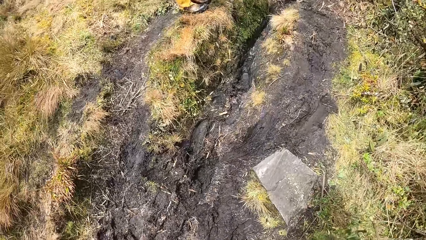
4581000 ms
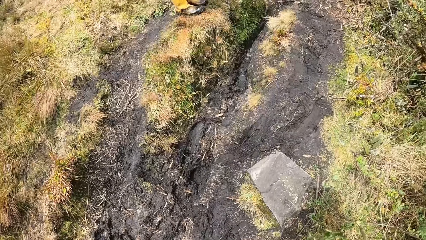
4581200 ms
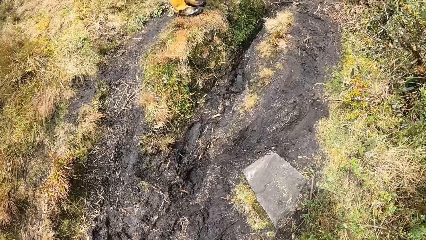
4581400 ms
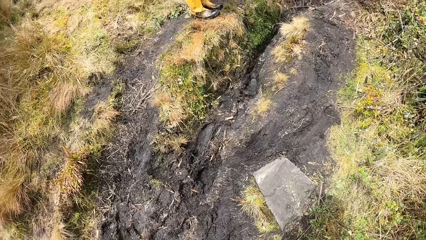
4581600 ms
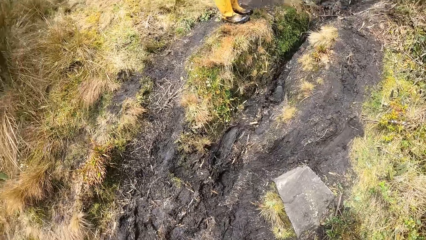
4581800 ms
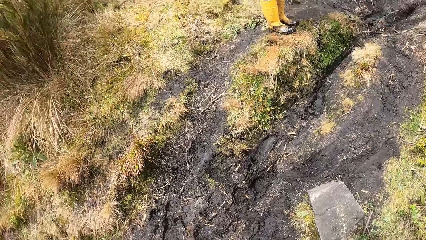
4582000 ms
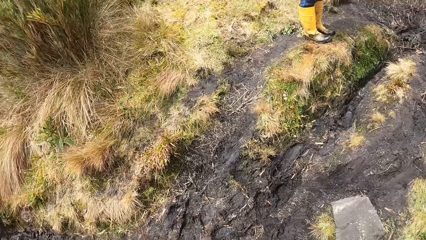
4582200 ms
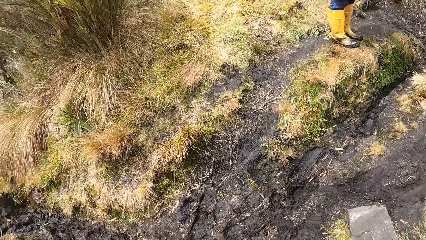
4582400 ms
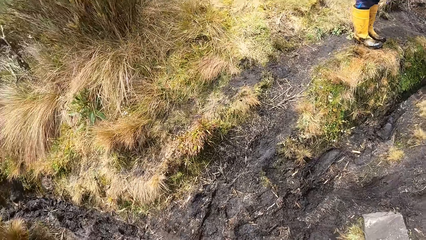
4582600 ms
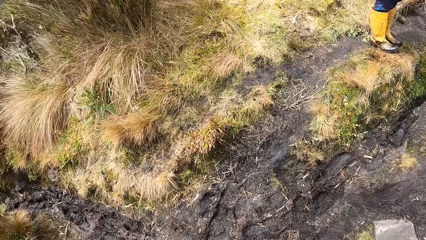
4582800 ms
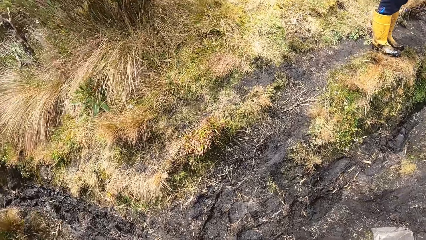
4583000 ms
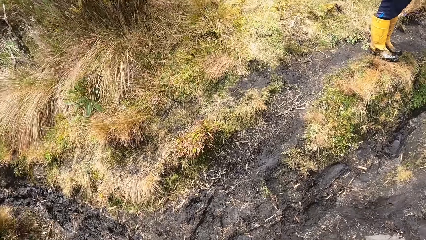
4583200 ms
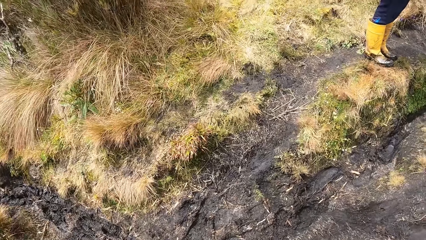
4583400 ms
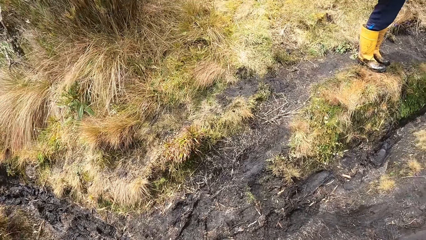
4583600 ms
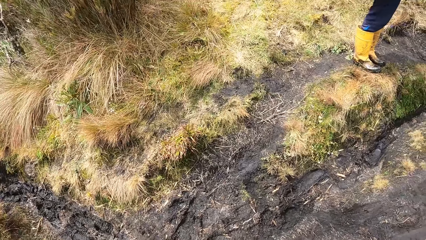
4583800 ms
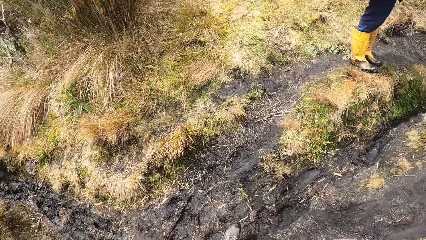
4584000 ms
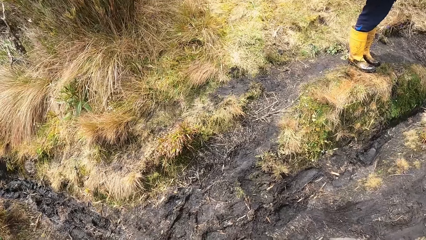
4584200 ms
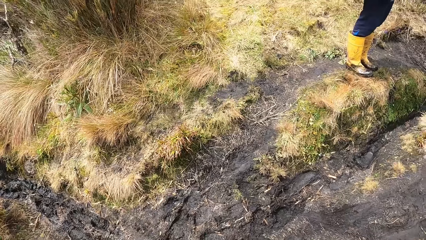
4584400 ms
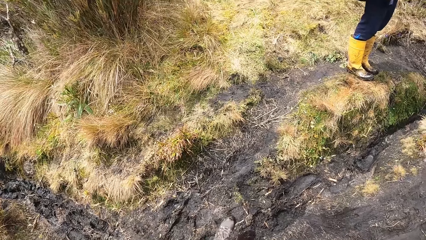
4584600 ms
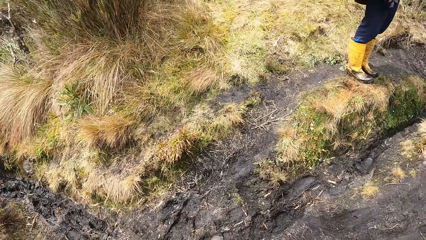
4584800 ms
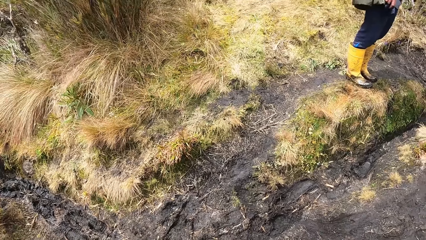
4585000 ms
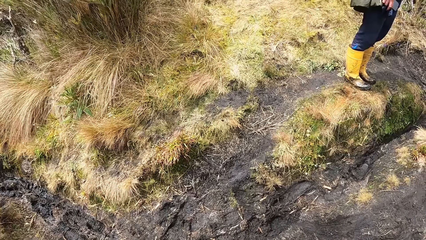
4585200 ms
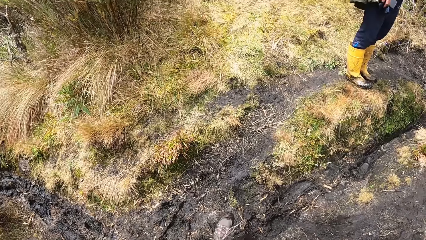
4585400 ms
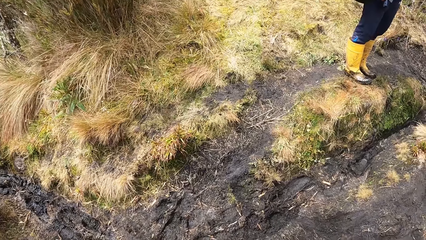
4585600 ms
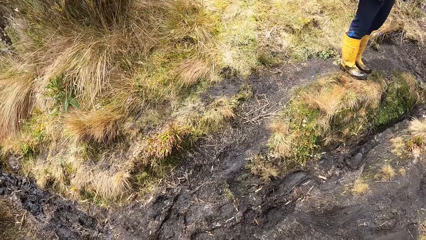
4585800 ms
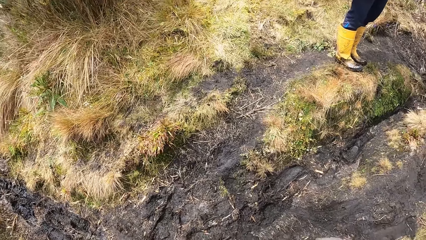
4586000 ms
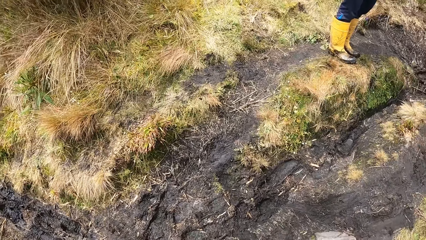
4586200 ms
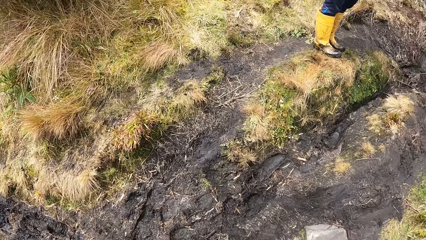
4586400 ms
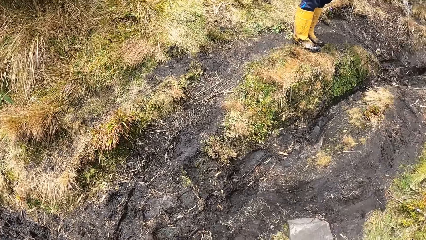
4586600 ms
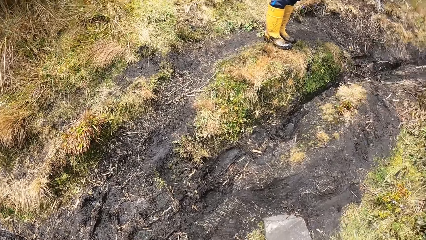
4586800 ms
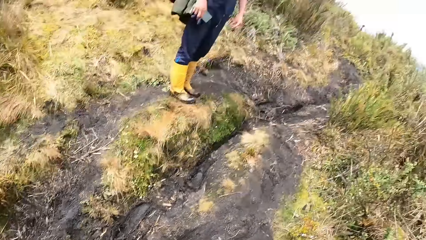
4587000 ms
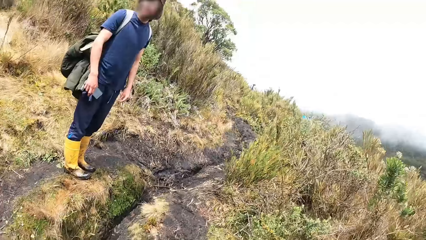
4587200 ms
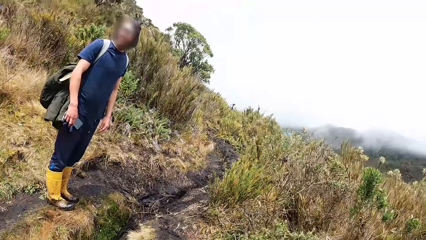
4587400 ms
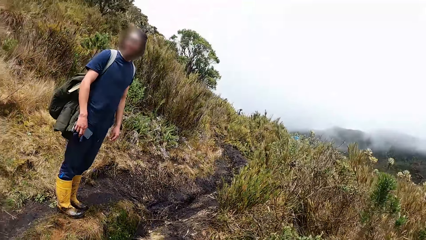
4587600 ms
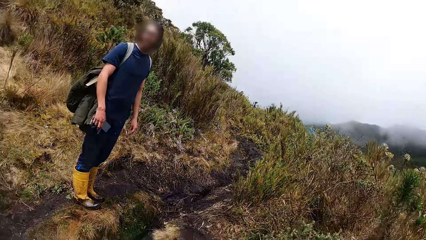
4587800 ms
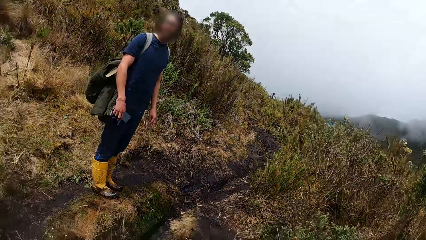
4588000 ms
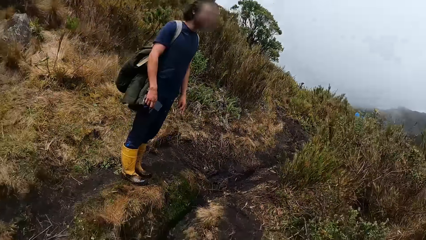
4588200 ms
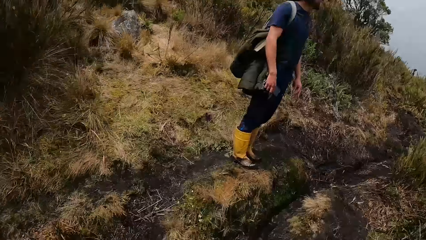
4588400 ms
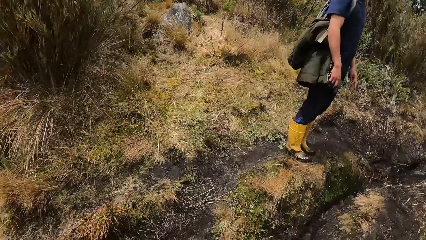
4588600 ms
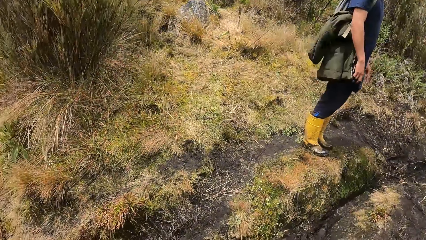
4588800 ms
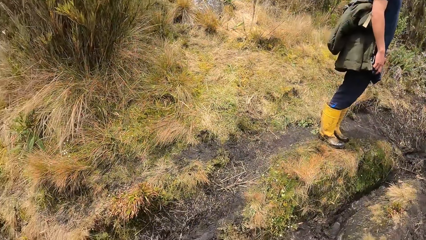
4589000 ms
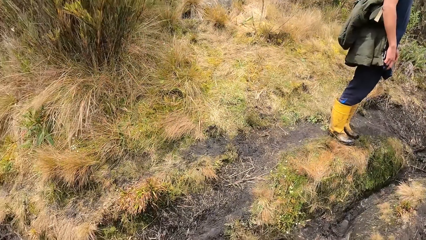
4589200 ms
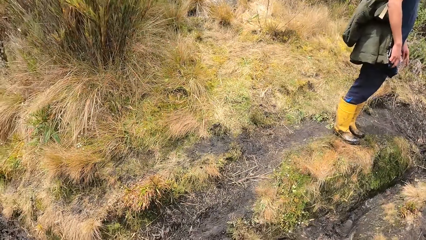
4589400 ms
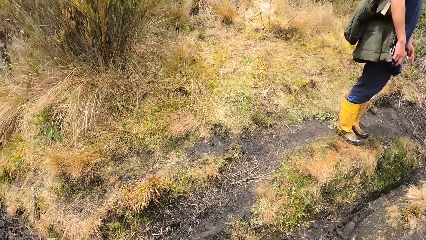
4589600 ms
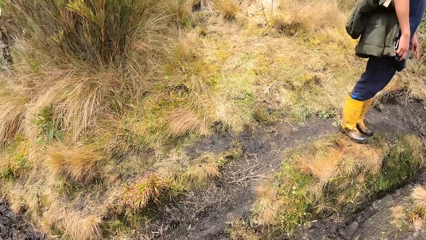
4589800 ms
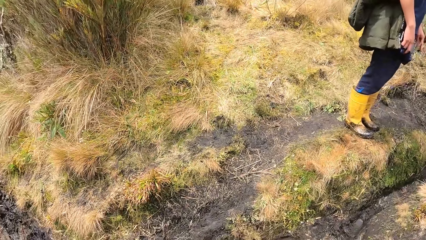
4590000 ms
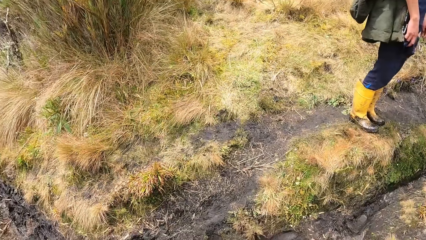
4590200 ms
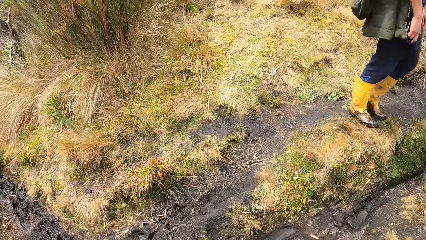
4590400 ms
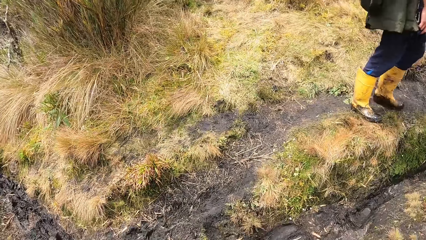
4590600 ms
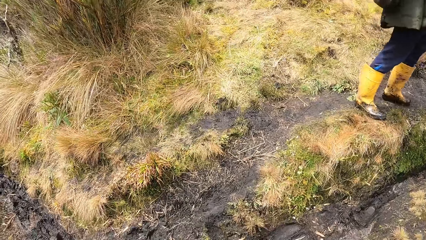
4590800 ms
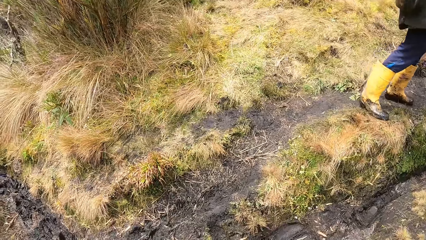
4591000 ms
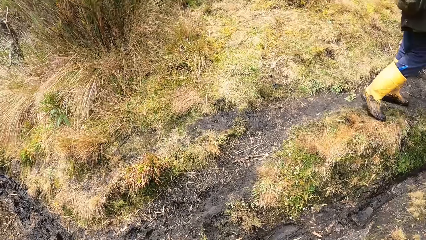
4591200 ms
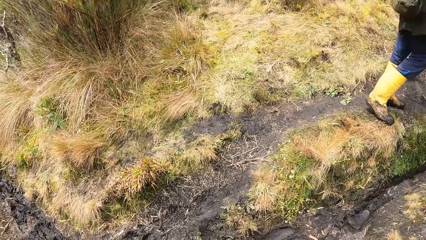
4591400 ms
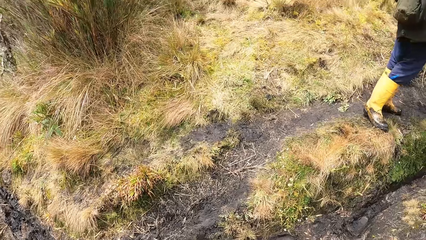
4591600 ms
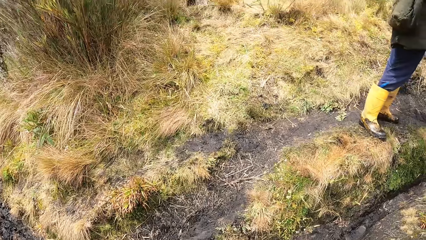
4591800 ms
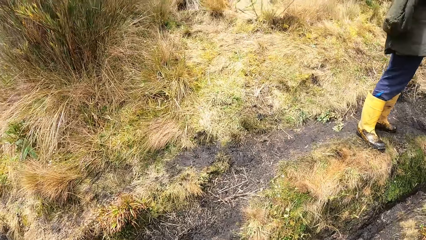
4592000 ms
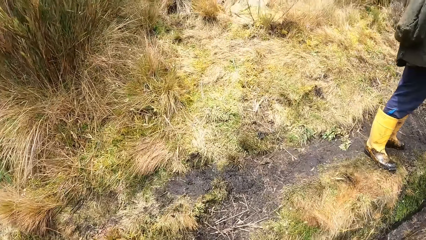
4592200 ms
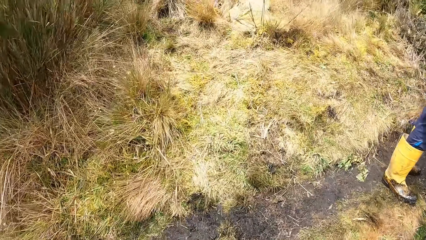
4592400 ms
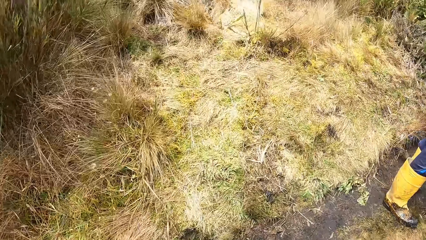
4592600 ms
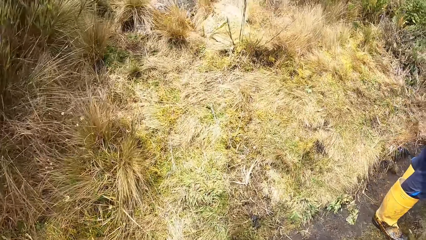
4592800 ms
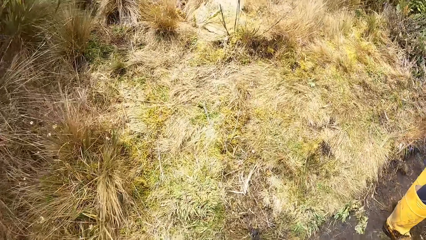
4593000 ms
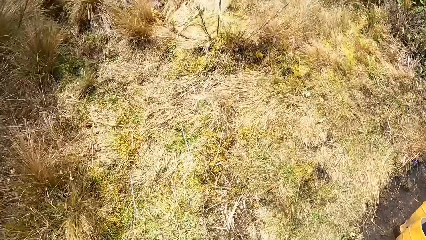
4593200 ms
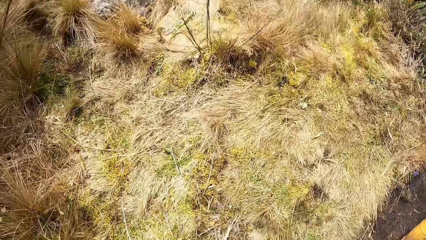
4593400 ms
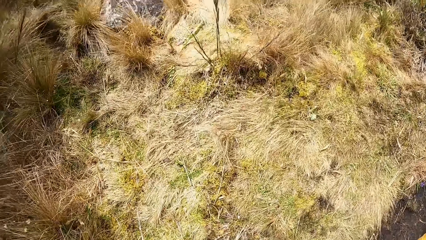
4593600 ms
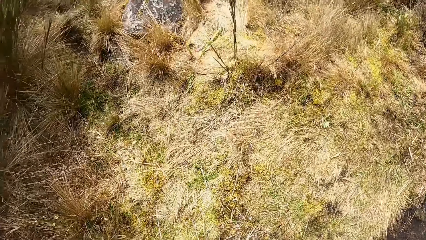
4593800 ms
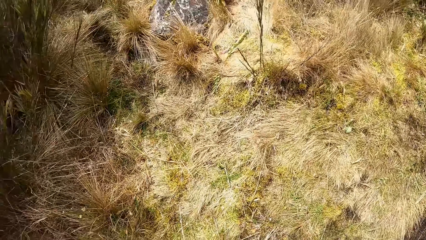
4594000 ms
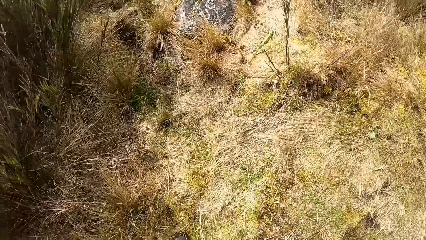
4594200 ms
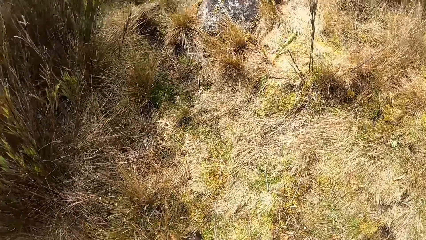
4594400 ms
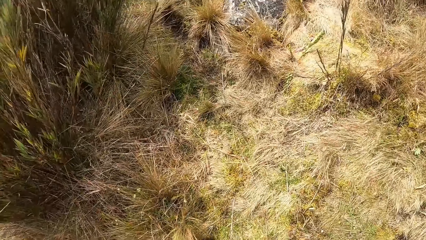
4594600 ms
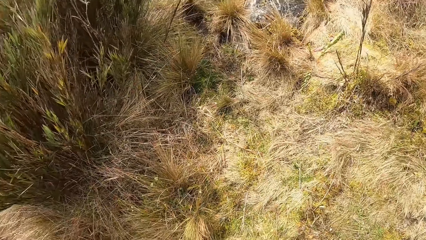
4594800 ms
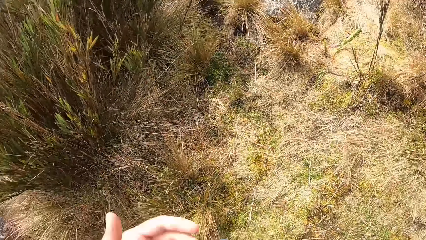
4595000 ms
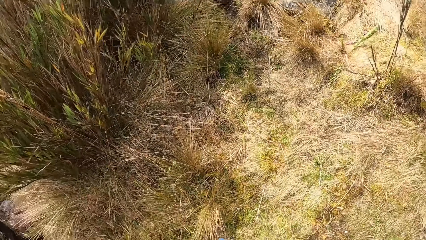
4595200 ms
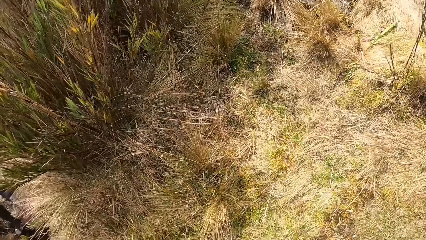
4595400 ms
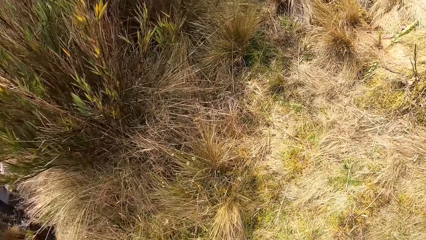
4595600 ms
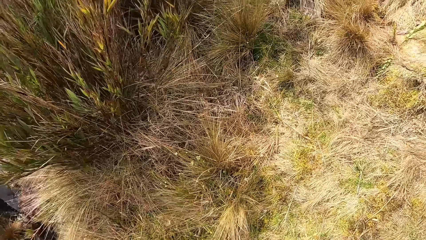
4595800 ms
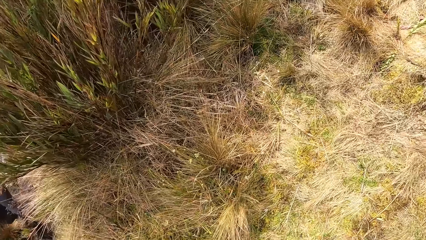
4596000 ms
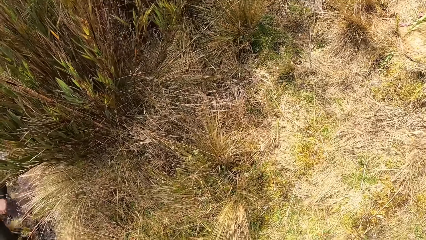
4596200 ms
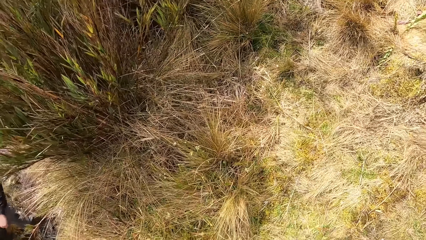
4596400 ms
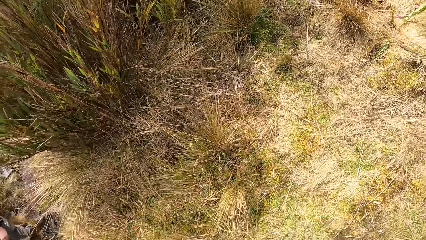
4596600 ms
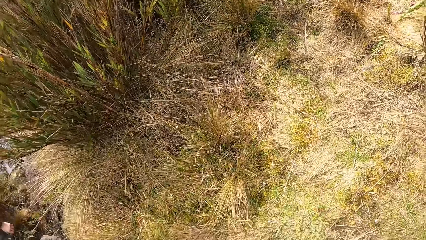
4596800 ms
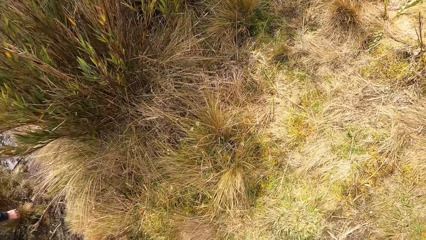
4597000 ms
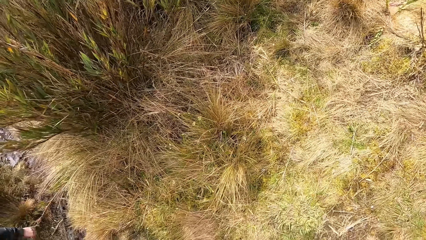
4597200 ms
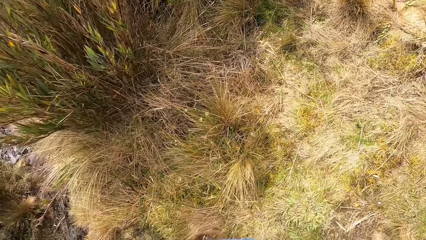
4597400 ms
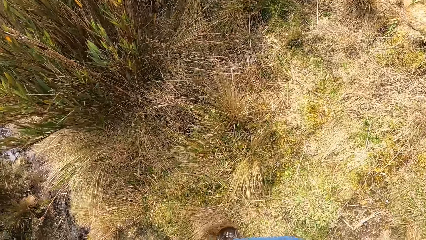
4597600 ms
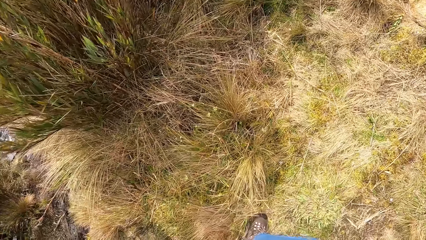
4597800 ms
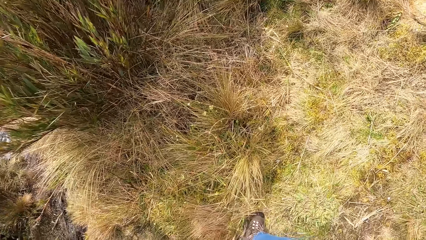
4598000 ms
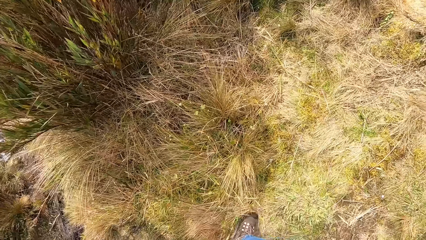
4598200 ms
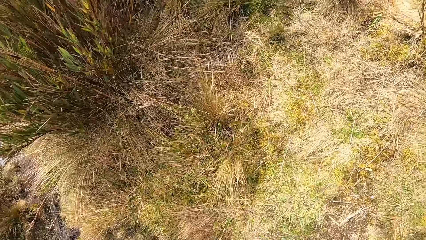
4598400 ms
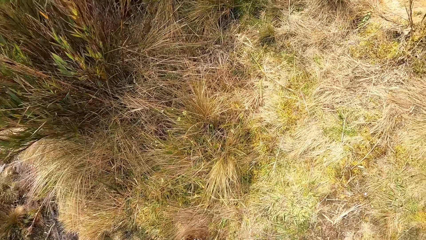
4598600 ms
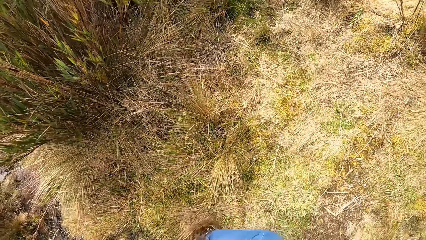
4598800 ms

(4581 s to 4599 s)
The camera wearer looks around. They look around again. A man moves around. The camera wearer walks around. They do something.
